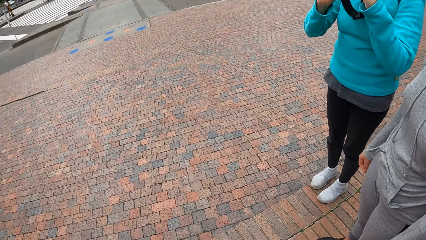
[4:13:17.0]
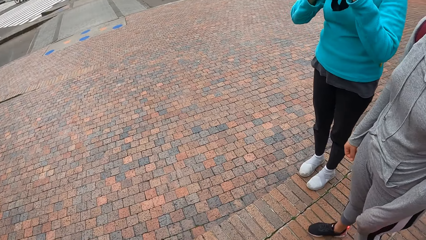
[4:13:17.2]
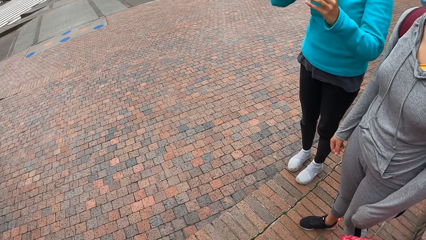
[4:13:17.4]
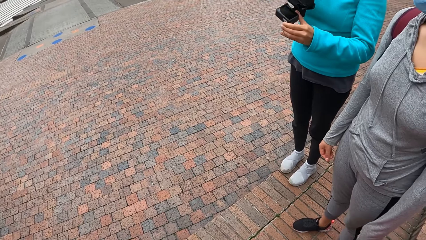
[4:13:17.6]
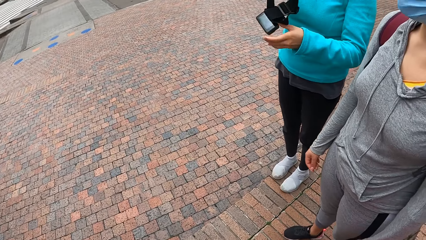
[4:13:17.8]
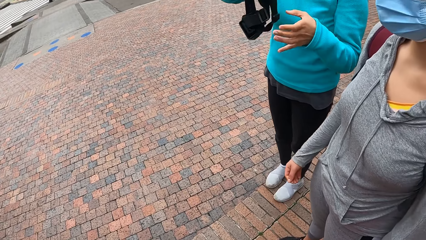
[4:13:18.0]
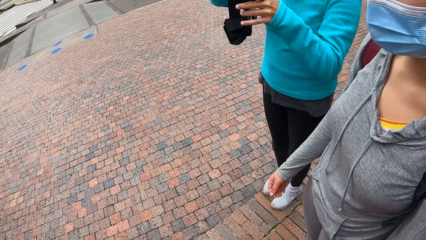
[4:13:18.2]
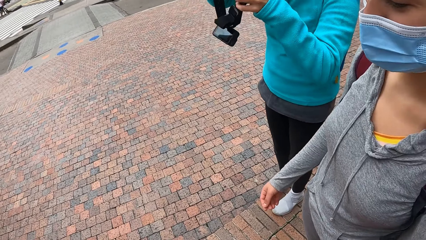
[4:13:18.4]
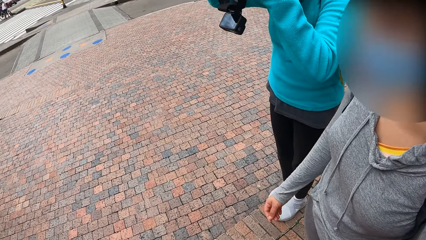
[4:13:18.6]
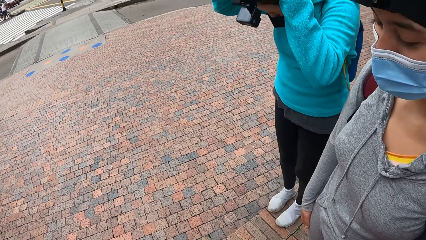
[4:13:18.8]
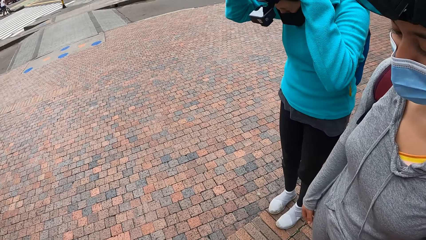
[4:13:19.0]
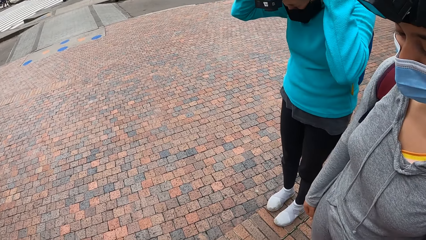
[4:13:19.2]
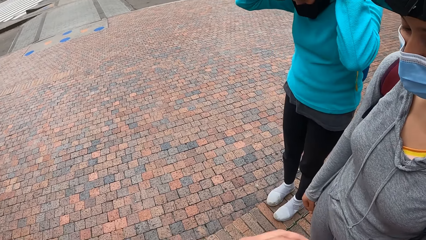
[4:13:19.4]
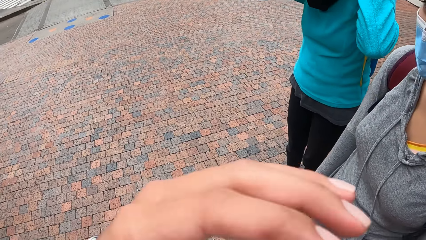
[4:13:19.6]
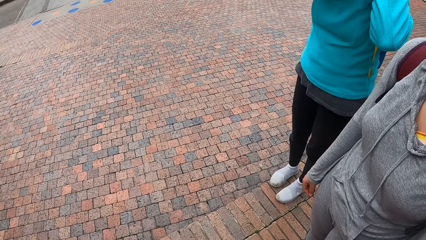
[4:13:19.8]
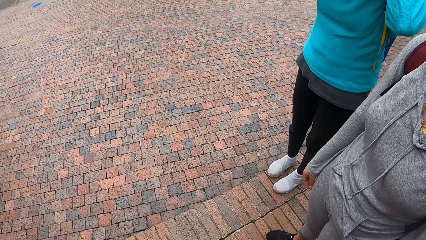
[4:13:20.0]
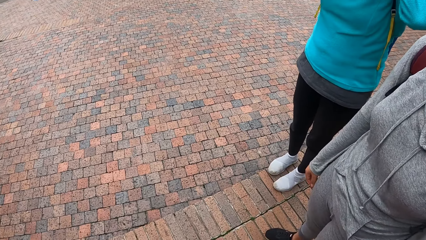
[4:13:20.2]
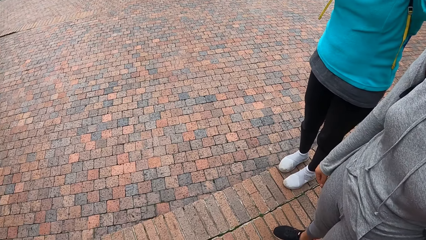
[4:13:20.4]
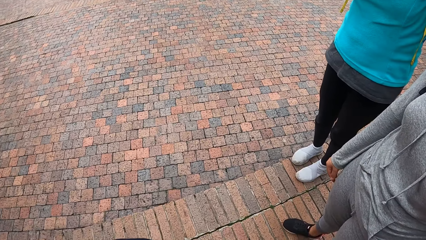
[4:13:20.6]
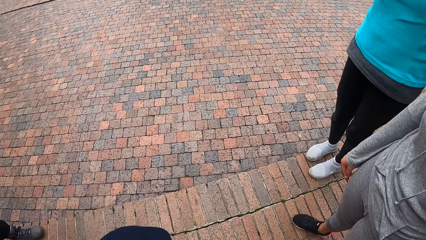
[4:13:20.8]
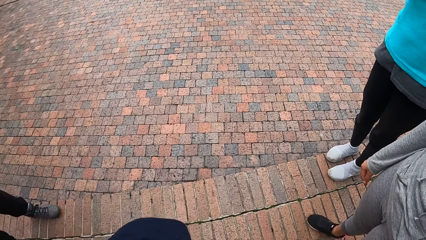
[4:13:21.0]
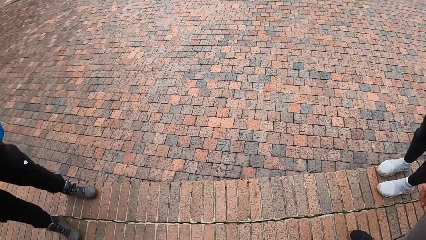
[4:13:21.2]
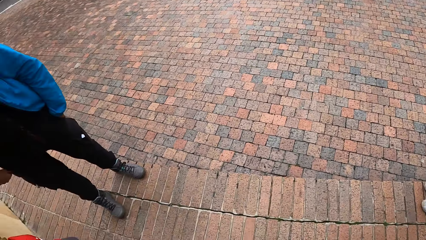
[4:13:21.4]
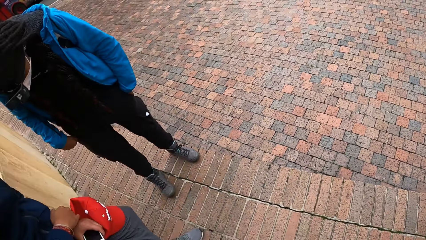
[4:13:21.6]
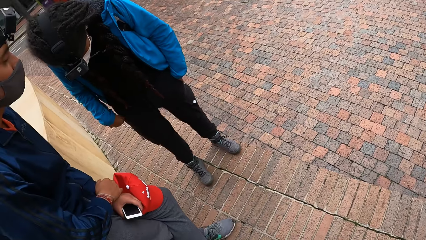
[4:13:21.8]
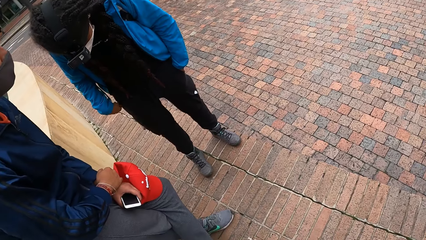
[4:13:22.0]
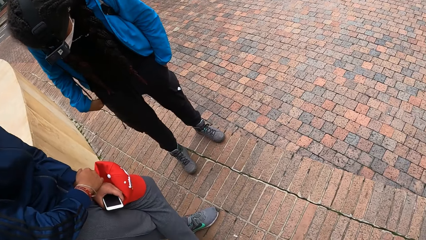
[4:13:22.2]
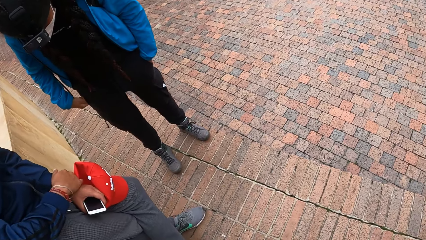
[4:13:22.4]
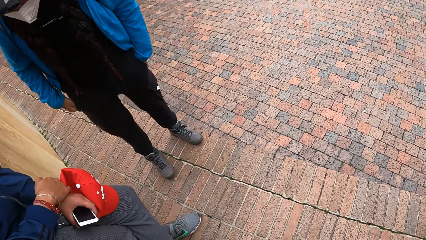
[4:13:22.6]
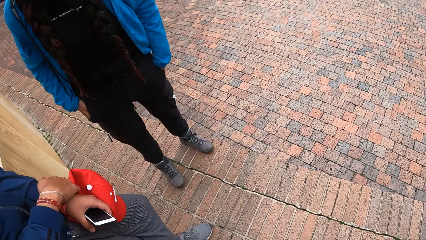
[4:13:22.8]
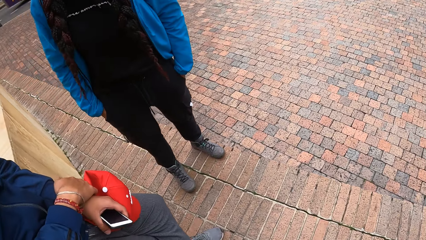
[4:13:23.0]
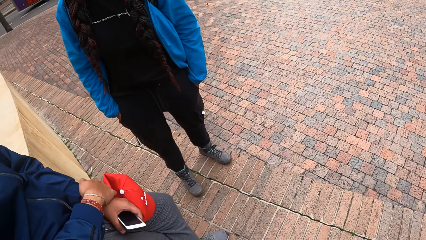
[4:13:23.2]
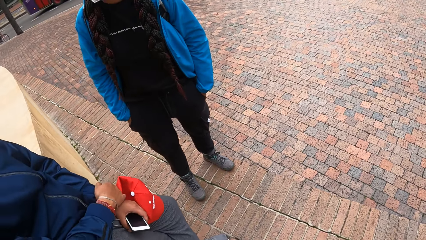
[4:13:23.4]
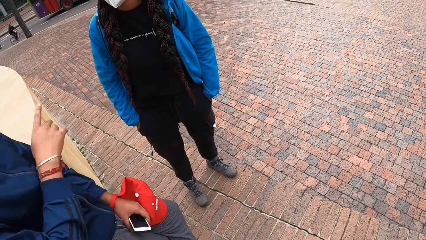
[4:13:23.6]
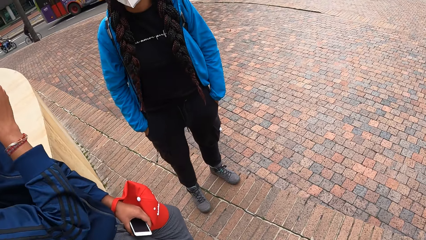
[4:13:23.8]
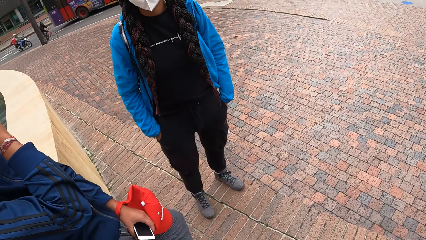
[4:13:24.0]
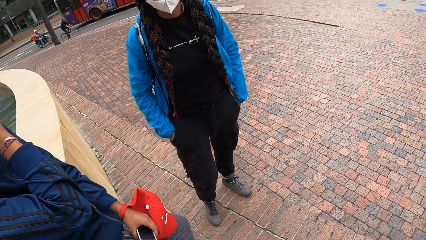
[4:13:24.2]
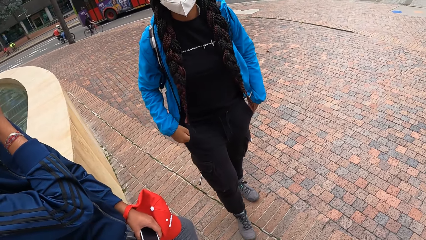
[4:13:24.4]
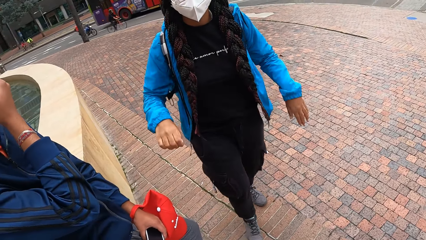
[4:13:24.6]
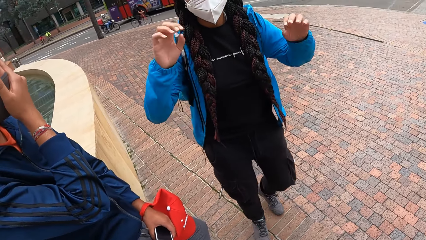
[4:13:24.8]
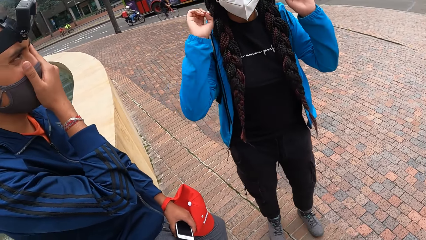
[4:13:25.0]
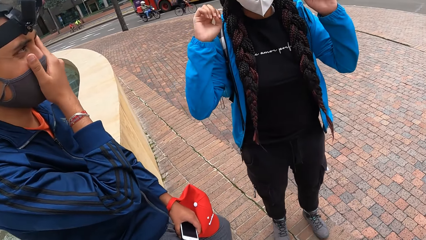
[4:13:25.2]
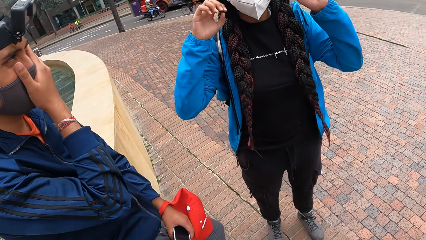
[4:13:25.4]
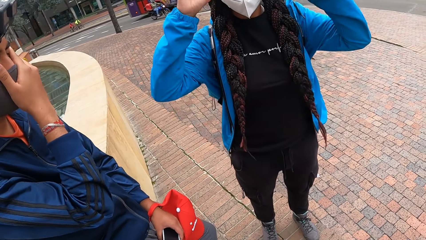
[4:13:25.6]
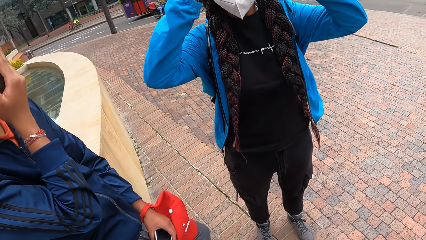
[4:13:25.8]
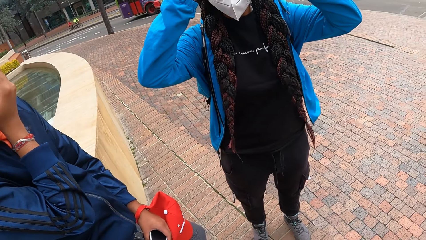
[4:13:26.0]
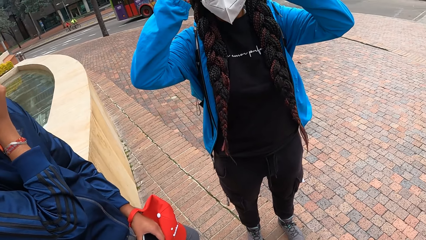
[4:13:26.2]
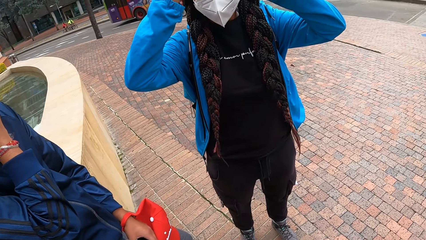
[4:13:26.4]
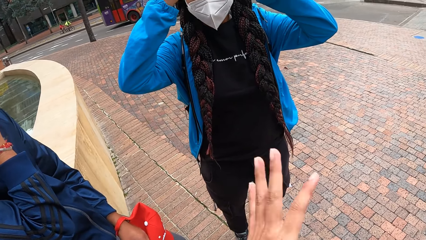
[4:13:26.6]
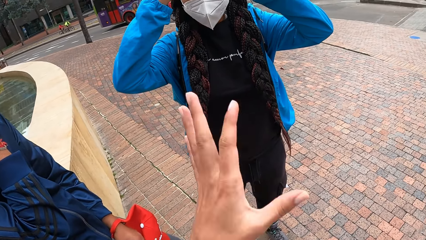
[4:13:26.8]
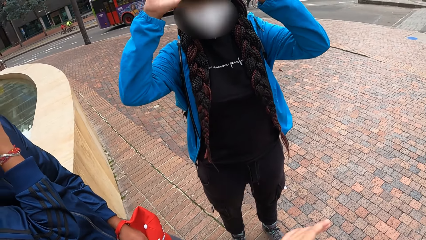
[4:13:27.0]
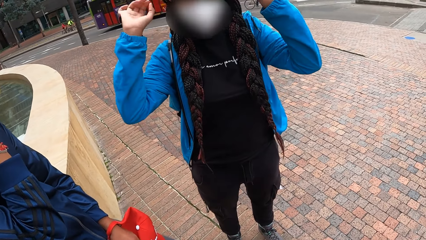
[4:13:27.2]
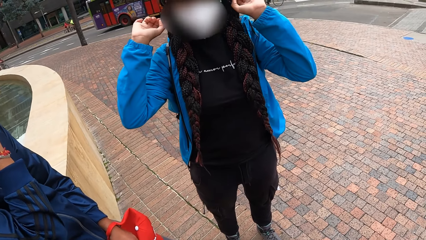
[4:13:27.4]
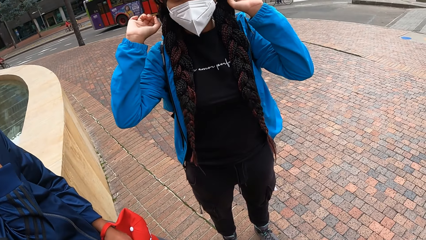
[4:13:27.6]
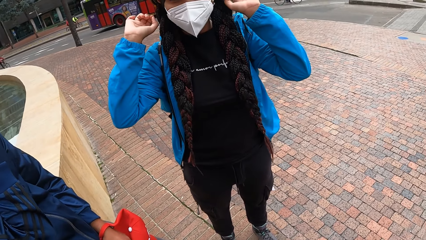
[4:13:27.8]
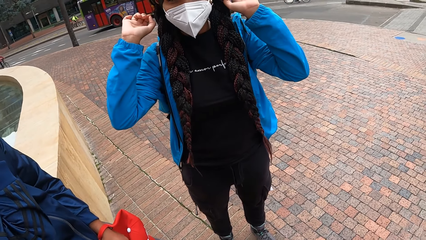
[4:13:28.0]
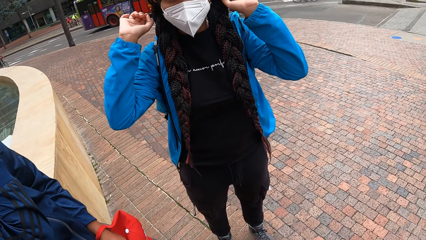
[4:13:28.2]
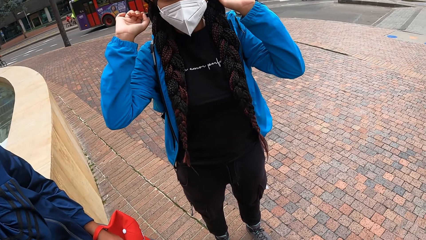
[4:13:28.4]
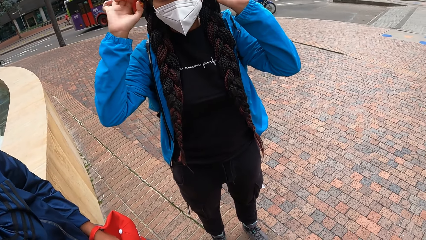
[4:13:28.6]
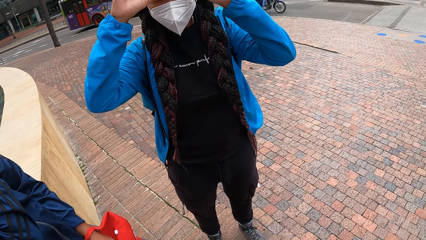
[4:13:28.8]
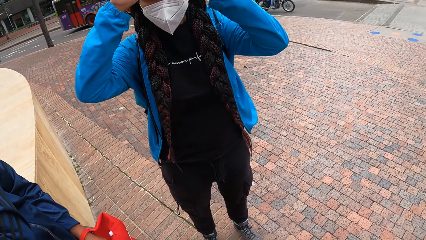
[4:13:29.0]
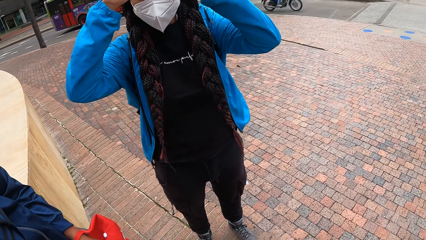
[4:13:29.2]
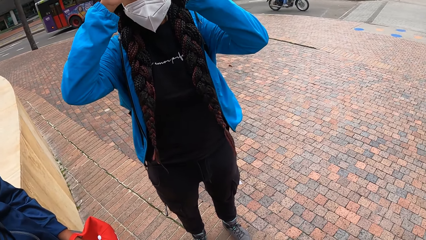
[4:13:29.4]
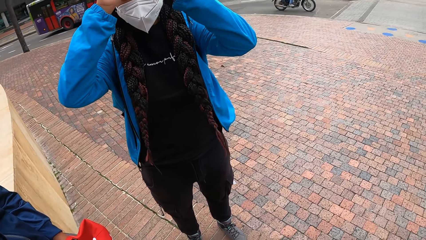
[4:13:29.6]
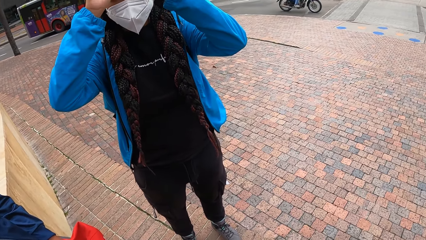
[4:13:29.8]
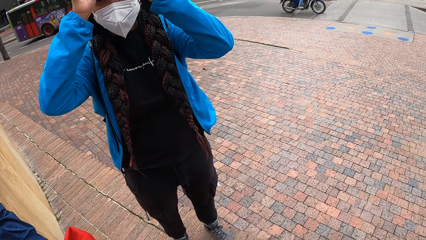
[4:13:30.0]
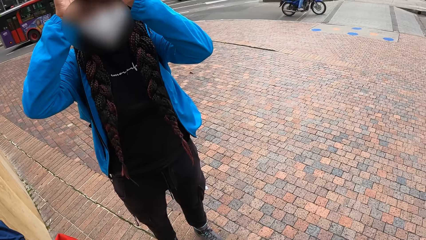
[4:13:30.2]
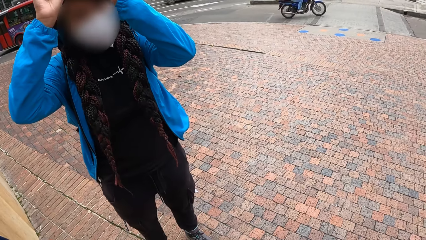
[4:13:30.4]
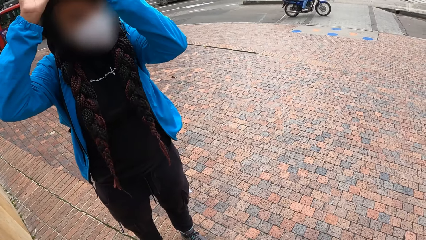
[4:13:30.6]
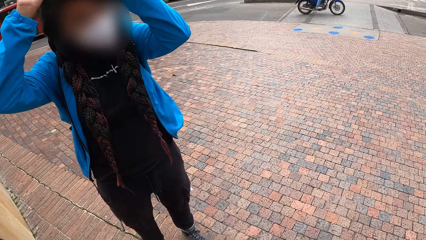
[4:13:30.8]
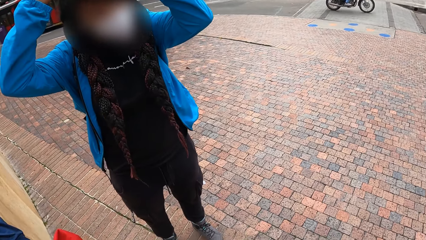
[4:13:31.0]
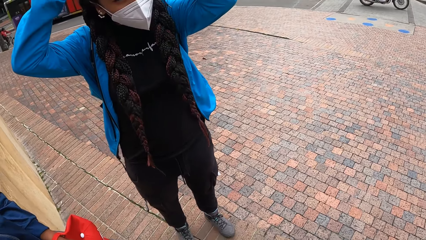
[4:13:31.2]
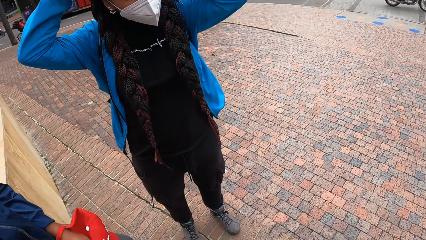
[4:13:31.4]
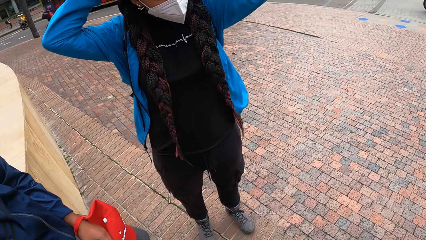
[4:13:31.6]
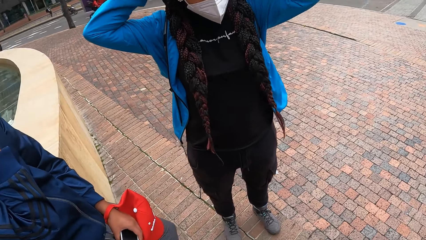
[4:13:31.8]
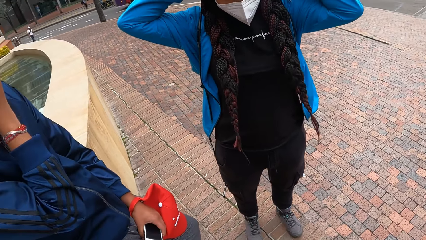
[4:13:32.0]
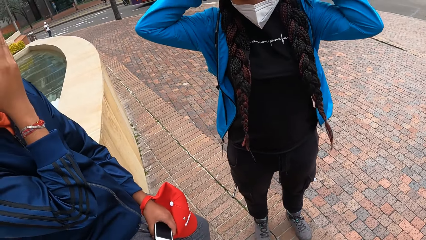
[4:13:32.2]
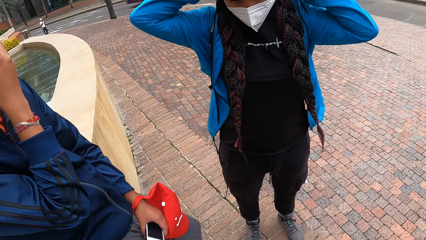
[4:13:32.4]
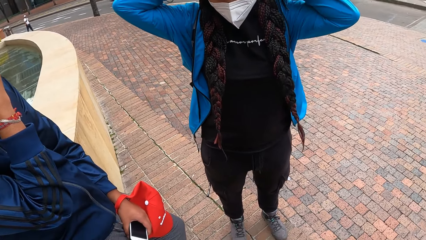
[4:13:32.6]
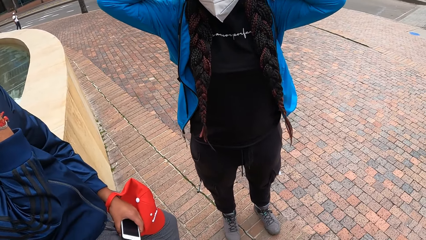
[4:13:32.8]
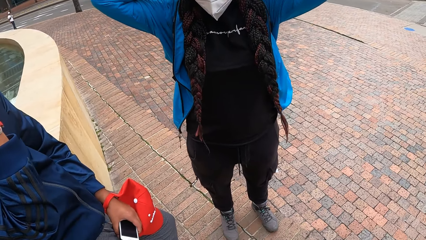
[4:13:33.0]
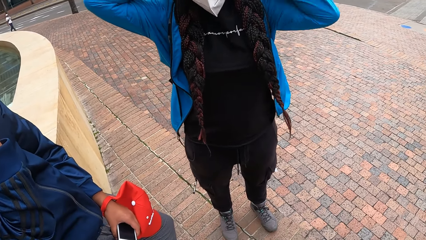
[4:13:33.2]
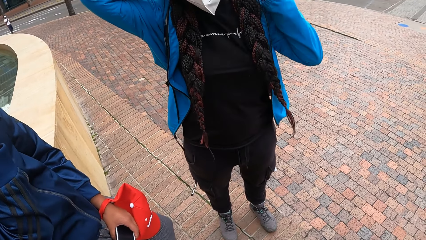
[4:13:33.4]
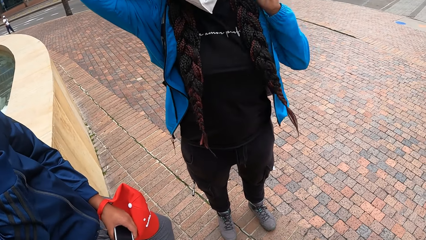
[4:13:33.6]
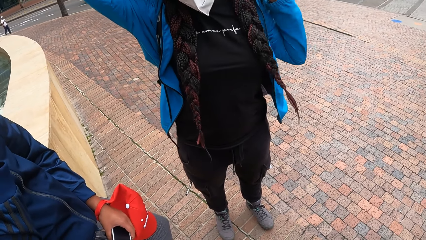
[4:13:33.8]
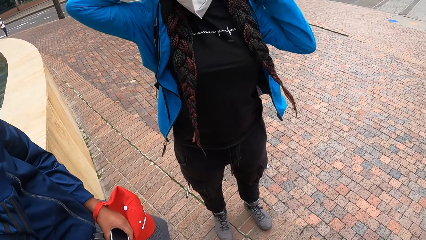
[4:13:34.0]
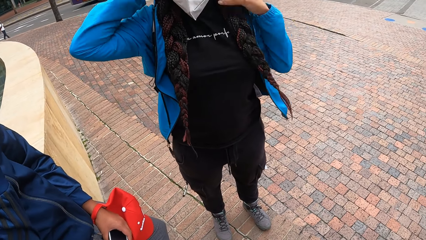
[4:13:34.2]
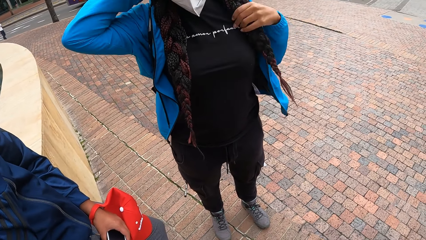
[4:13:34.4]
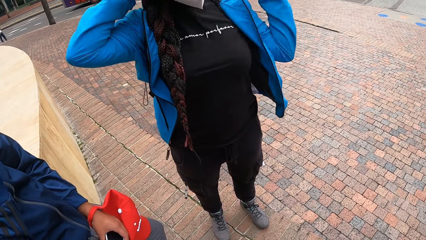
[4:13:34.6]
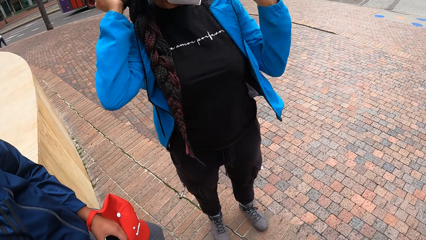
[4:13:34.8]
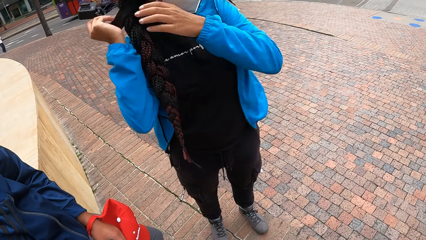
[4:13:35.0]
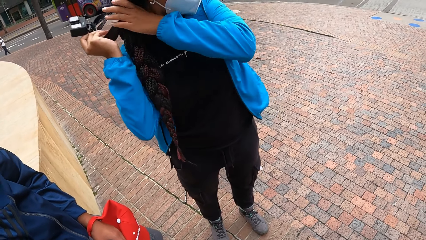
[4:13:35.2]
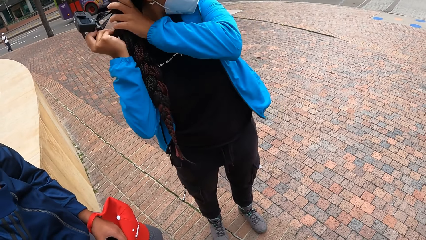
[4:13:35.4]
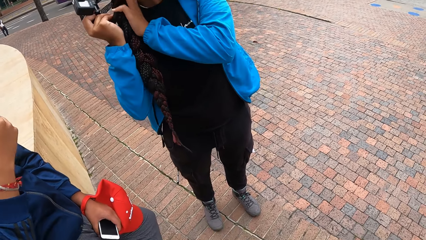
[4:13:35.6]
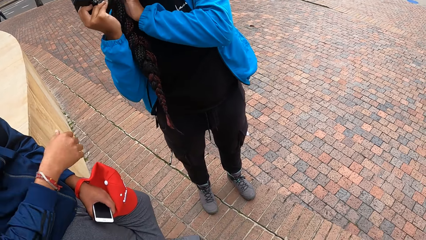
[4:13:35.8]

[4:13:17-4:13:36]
A woman wears the camera on her head with her hands. The camera wearer looks at the pavements. They look at the person. Another woman removes the camera on her head with her hands.
